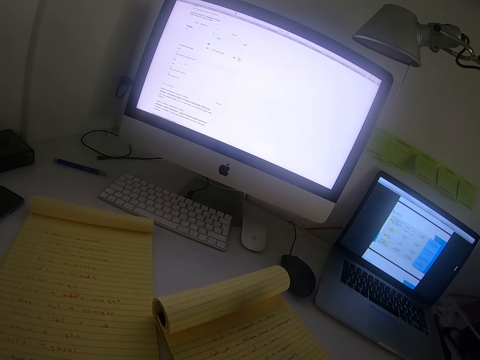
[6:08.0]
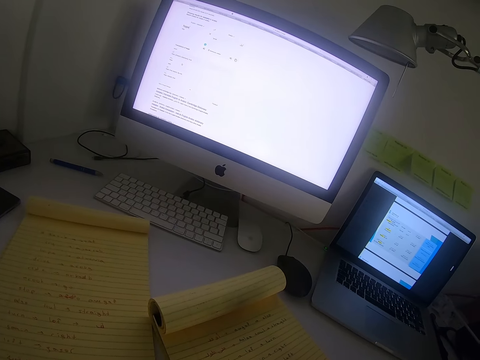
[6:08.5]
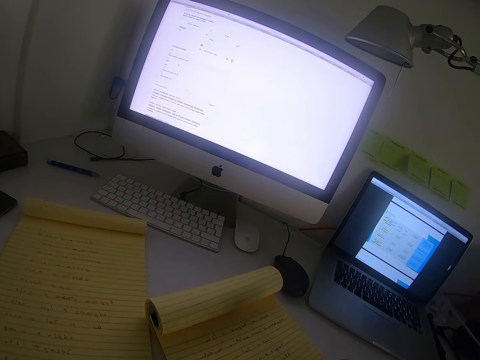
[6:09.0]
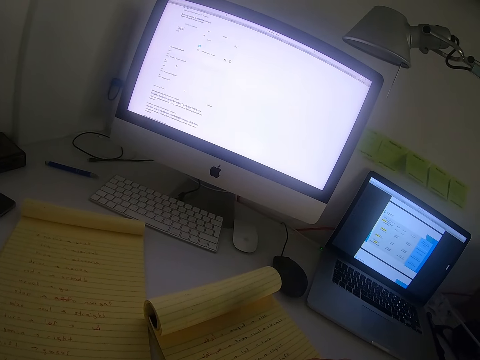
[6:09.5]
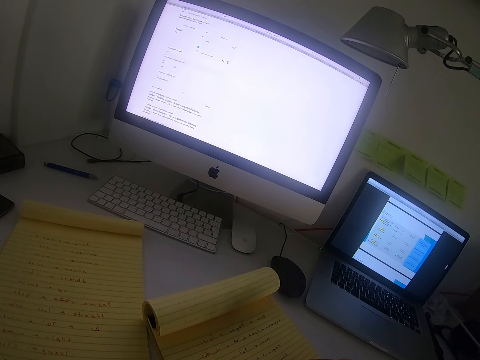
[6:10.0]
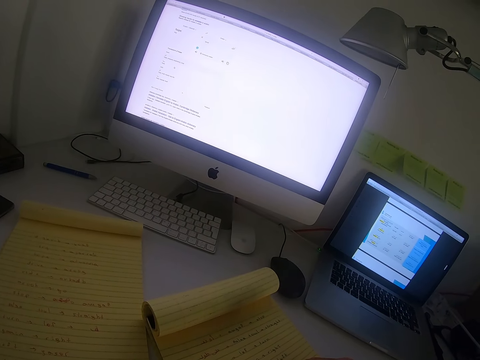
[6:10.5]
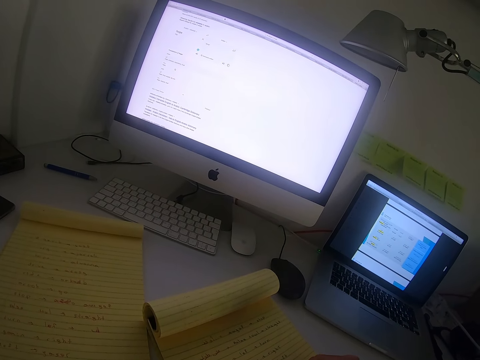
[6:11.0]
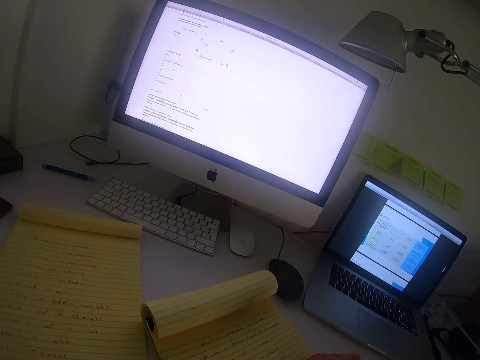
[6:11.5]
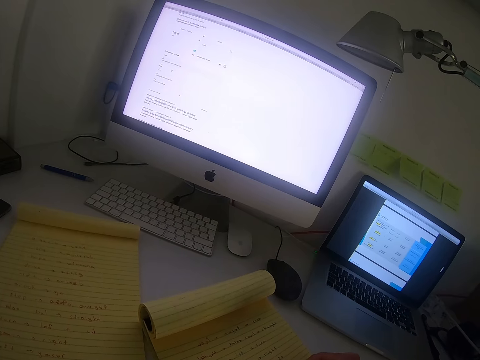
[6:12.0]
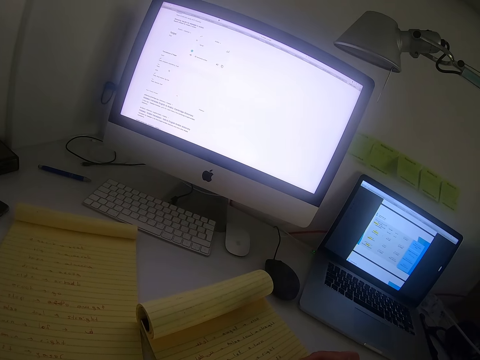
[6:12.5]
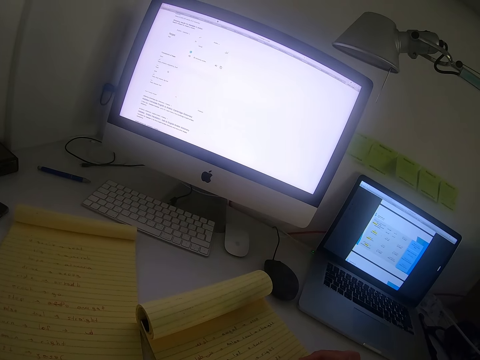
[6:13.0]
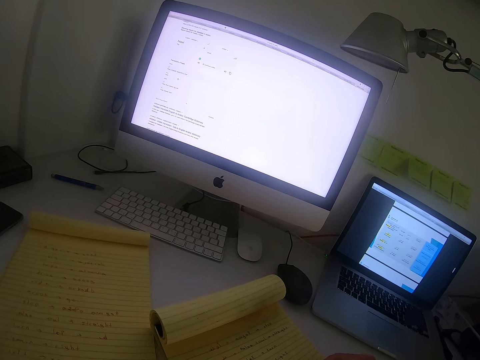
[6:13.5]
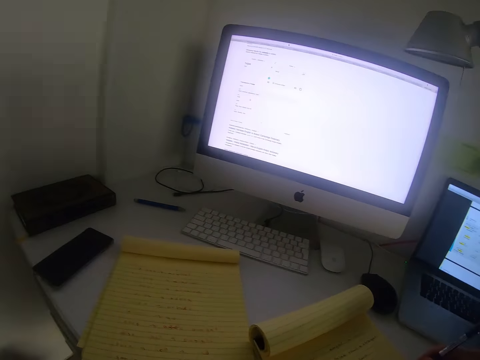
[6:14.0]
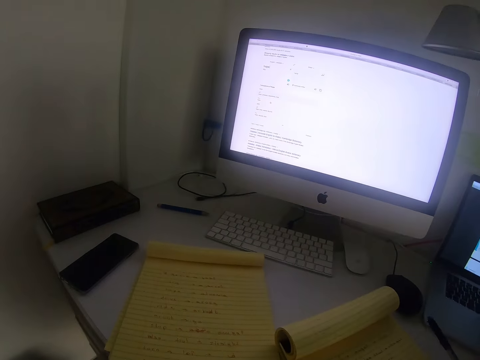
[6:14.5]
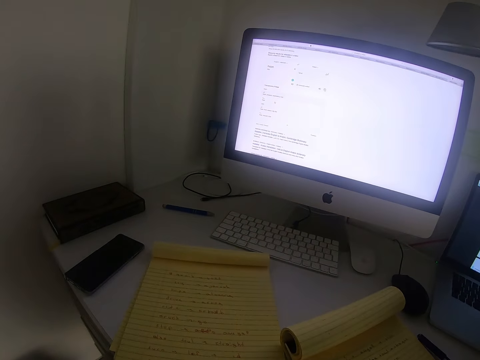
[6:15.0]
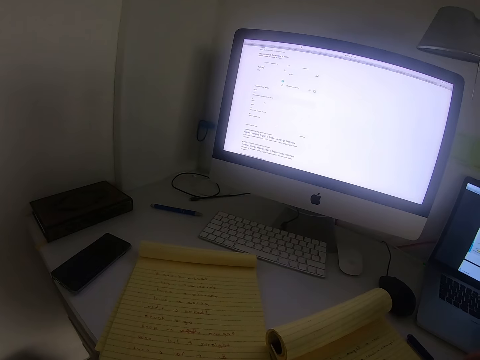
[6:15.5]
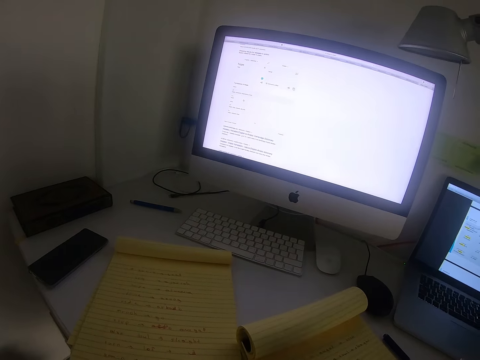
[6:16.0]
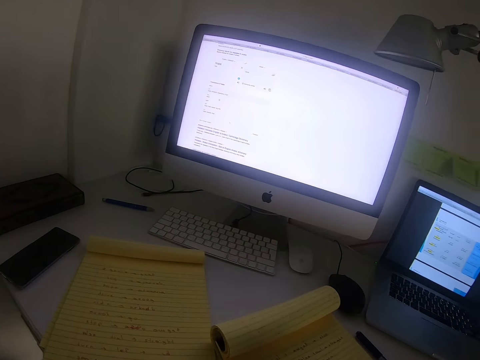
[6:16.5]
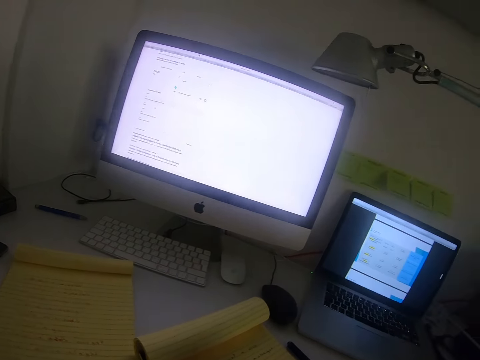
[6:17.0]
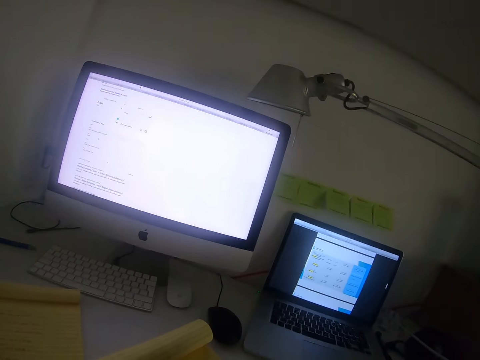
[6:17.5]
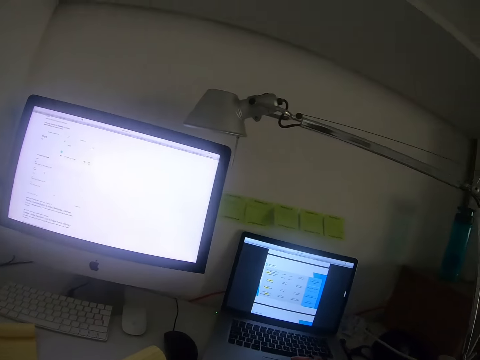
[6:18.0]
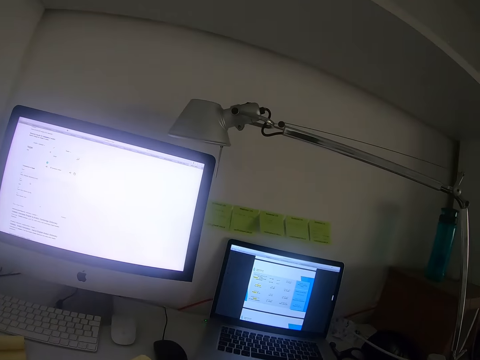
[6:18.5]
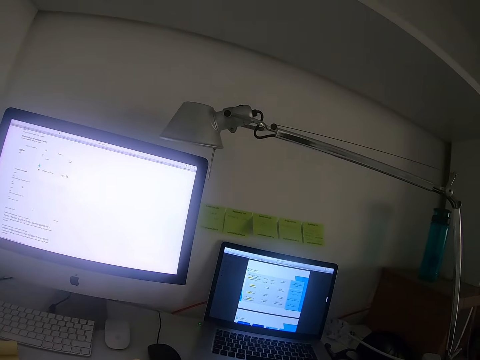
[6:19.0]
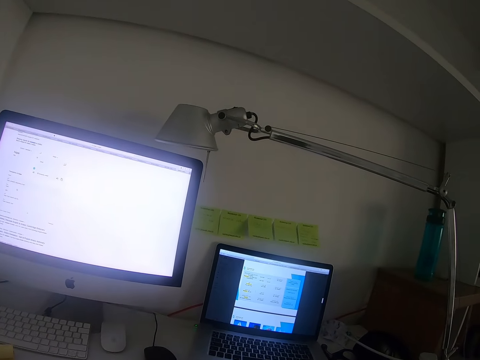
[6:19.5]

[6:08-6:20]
The camera wearer swings a hand. They drop the pen. They stare at the laptop.

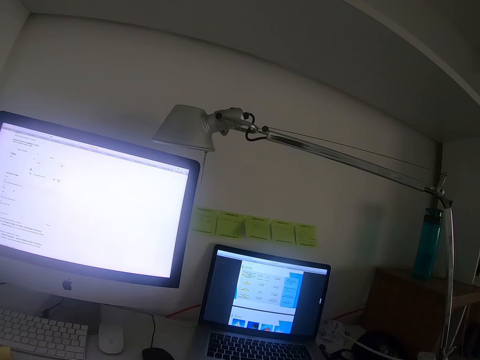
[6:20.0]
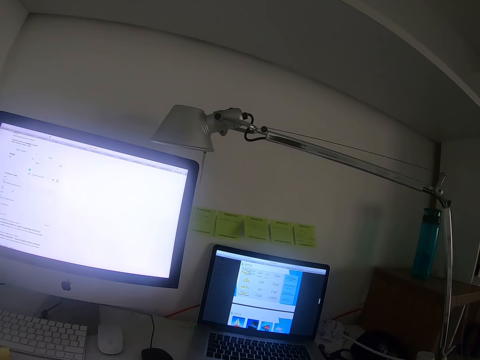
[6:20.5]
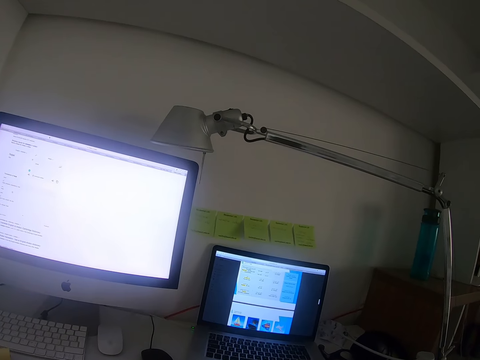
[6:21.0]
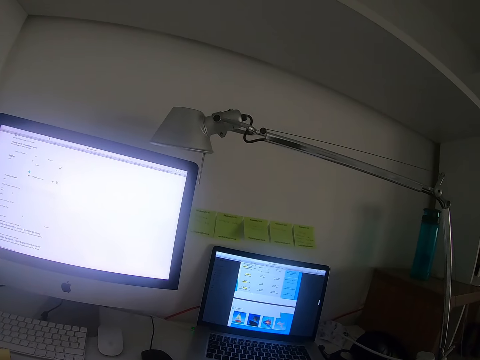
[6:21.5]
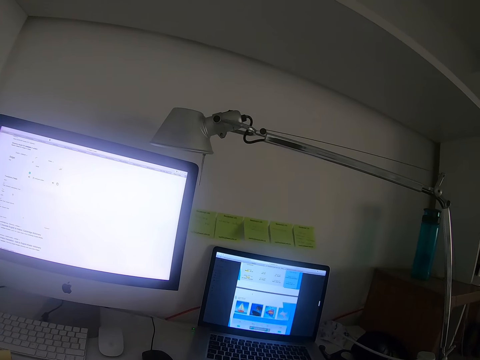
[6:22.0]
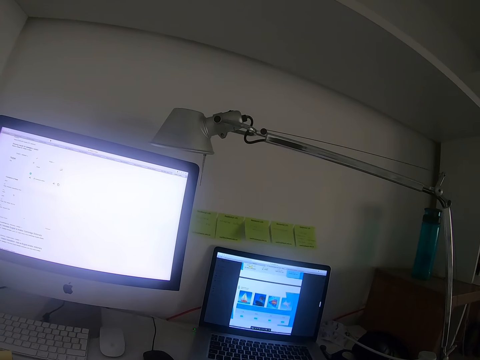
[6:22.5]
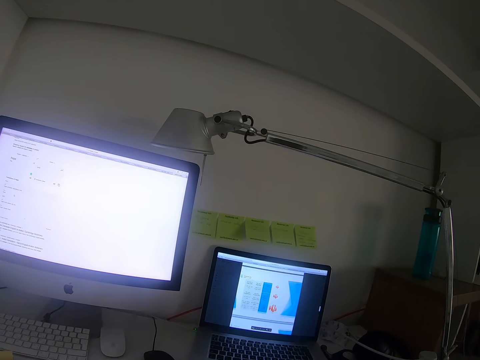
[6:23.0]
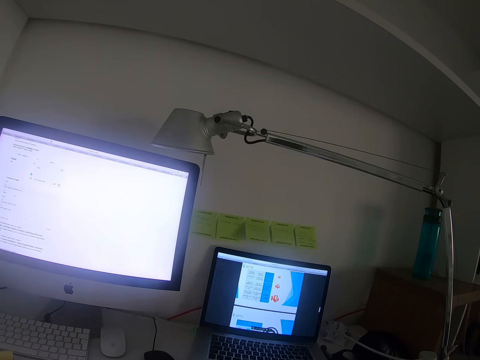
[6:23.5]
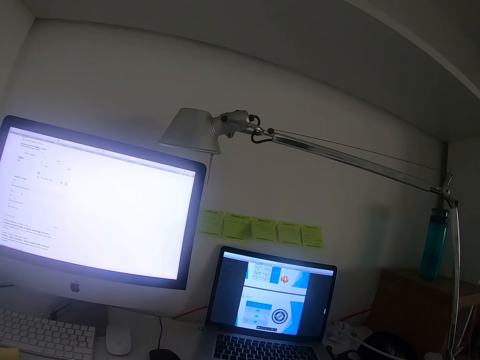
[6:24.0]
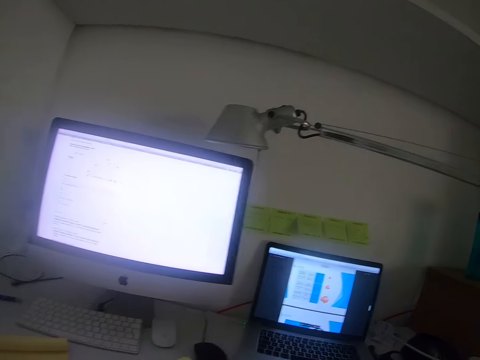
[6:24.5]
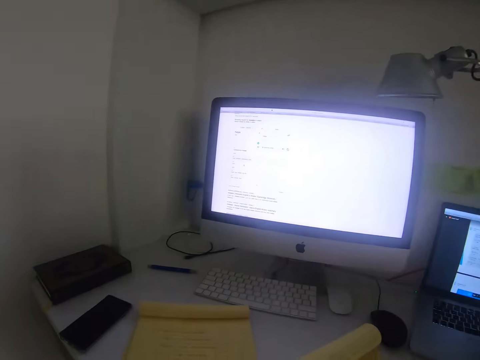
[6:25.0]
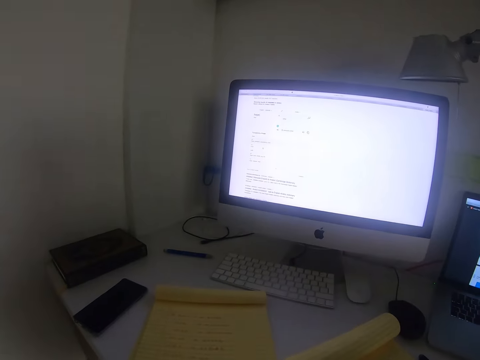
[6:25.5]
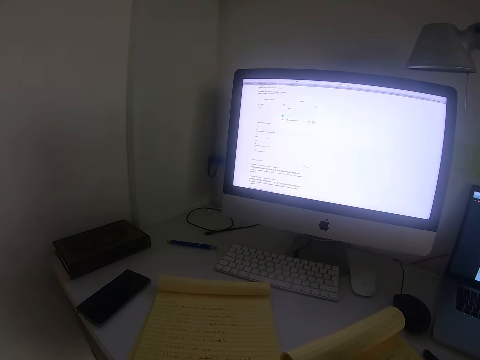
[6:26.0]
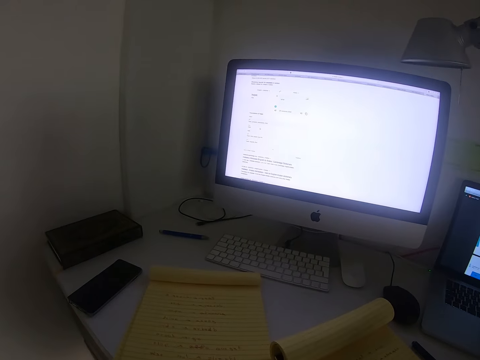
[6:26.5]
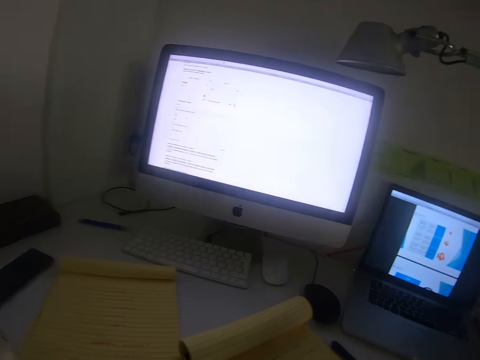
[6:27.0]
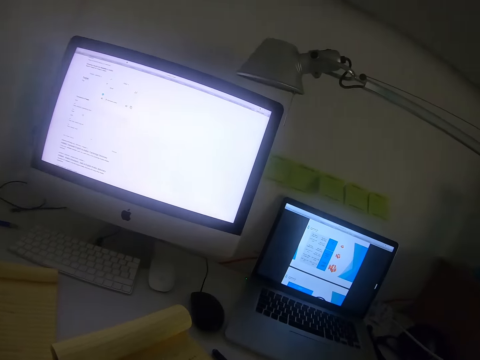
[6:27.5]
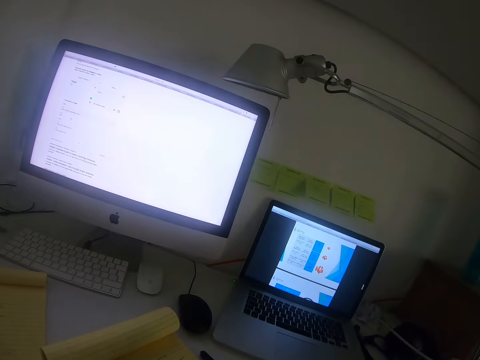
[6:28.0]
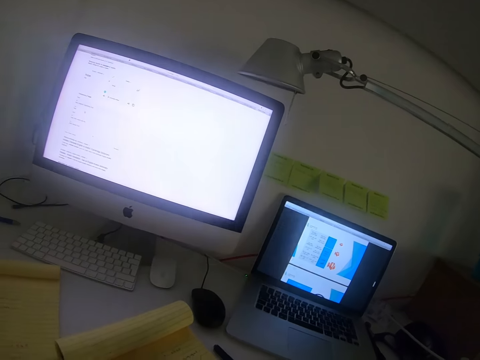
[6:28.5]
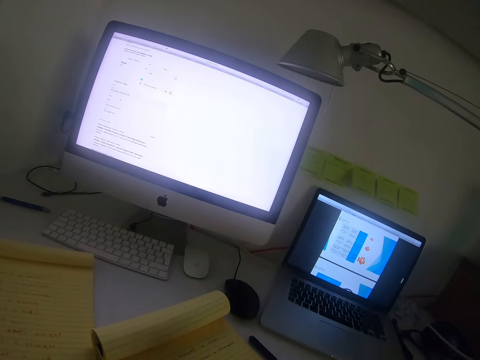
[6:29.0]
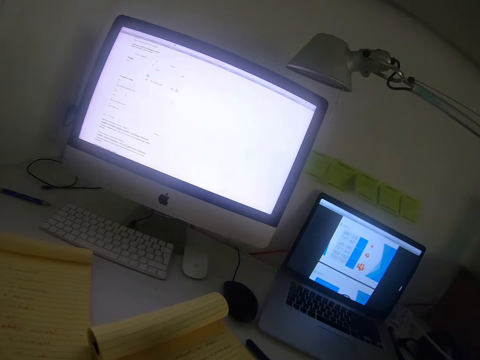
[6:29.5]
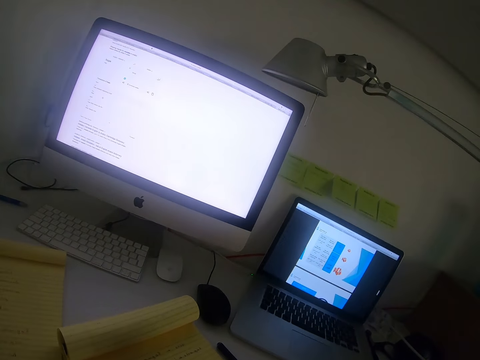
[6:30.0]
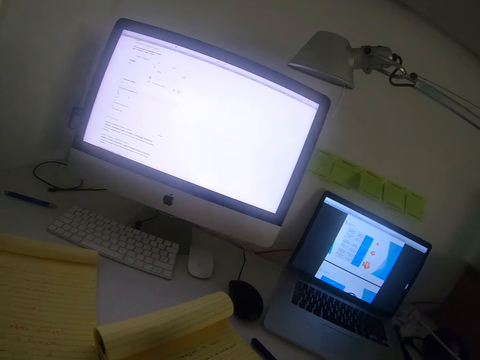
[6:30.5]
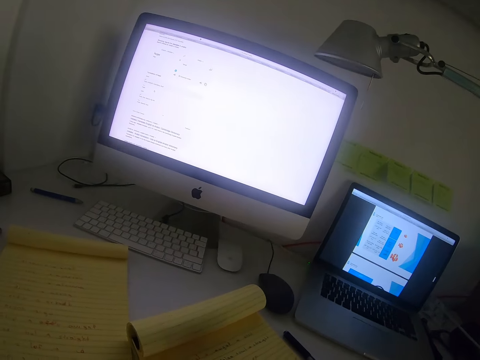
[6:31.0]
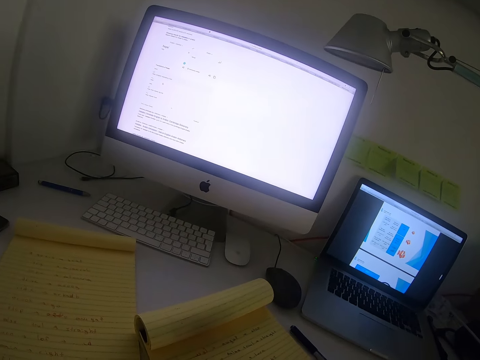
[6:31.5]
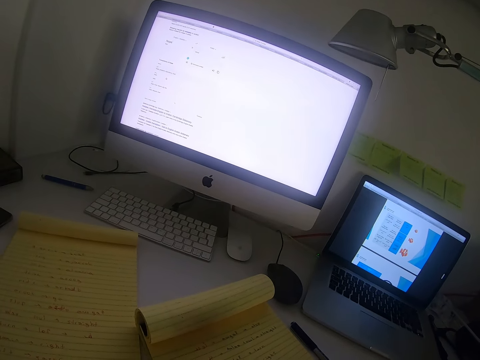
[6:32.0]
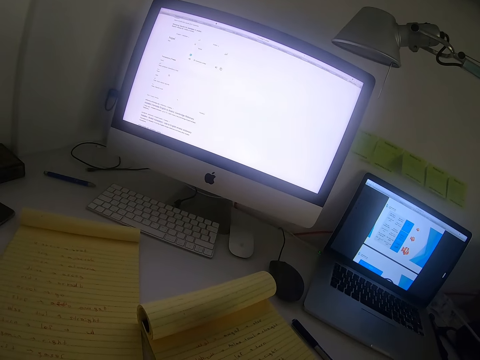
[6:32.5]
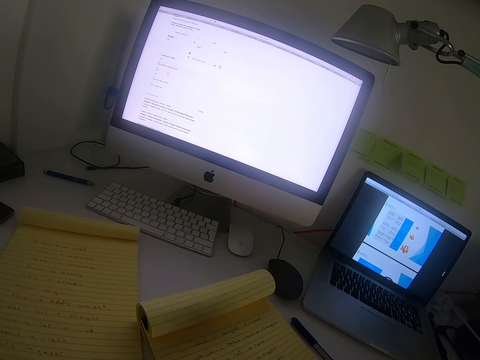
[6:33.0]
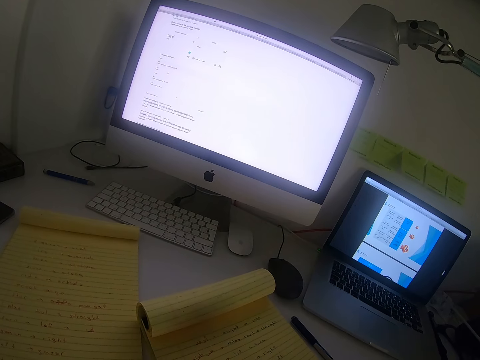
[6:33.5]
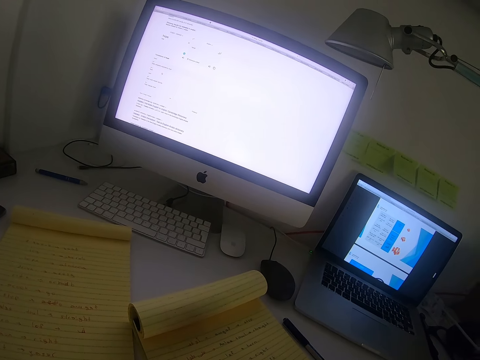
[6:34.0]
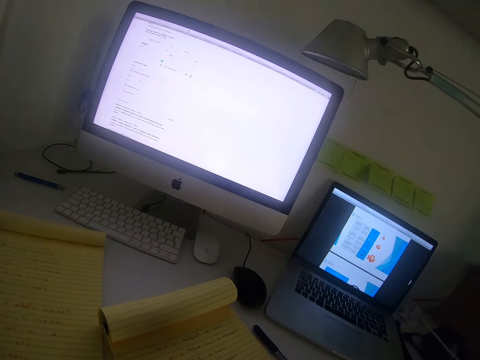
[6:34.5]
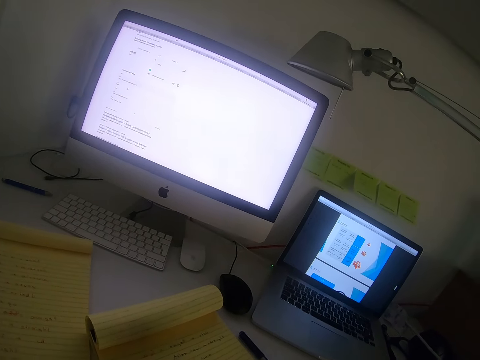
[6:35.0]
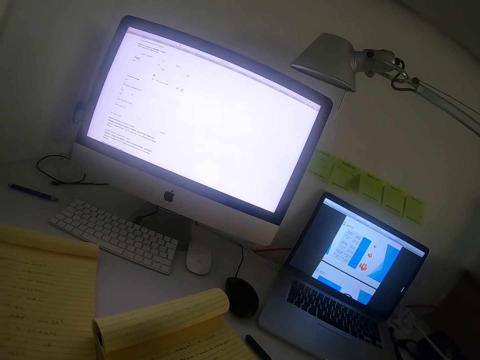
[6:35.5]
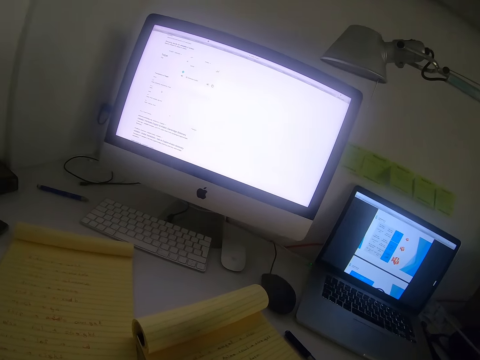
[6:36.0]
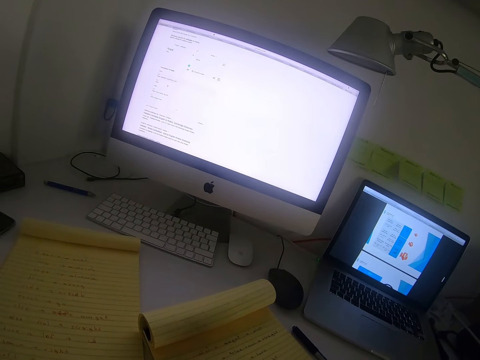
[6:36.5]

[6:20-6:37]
The camera wearer uses a laptop. They stare at the exercise book. They stare at the laptop. They write on the exercise book.
